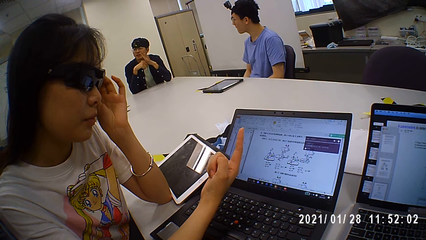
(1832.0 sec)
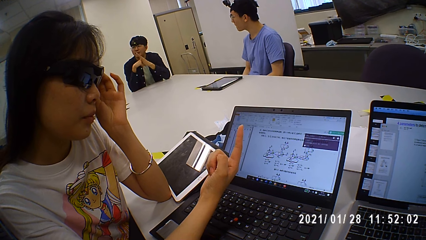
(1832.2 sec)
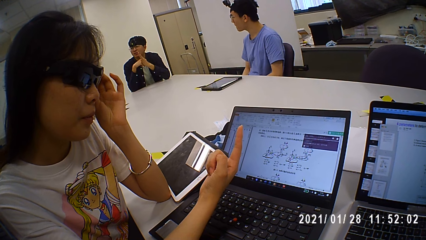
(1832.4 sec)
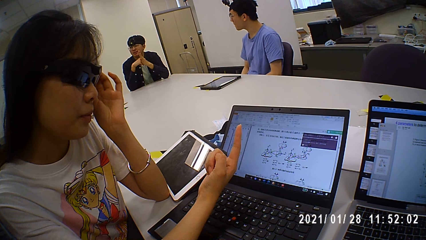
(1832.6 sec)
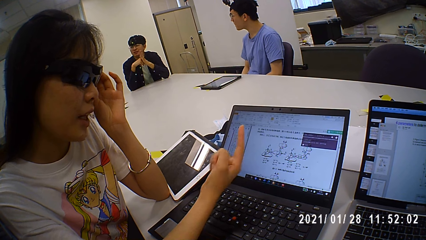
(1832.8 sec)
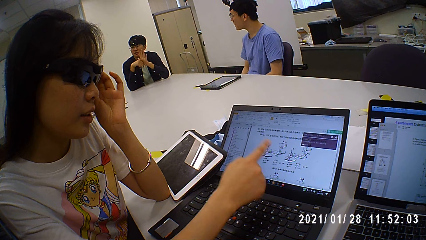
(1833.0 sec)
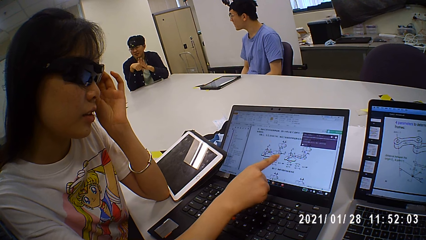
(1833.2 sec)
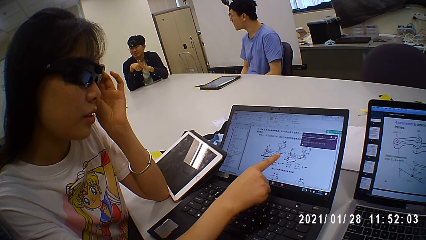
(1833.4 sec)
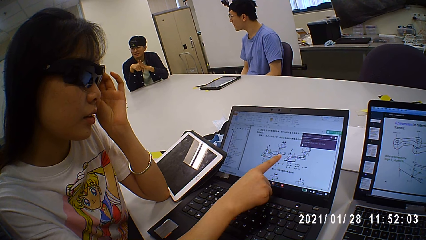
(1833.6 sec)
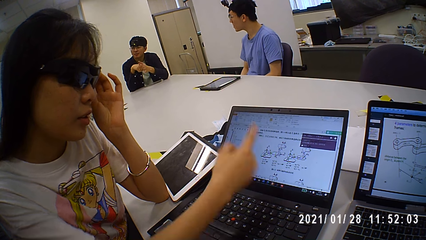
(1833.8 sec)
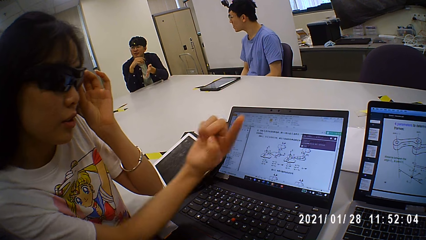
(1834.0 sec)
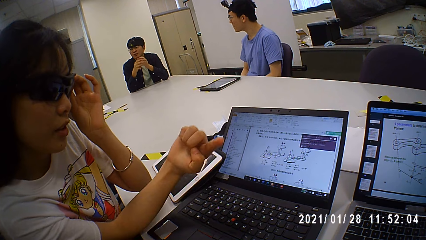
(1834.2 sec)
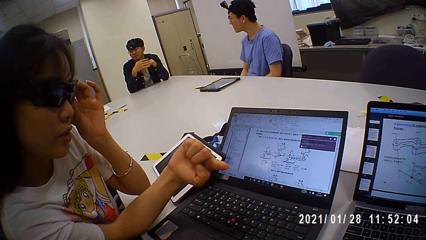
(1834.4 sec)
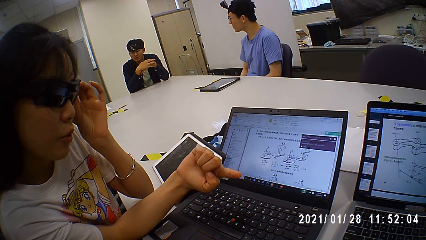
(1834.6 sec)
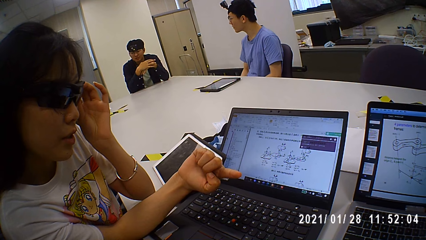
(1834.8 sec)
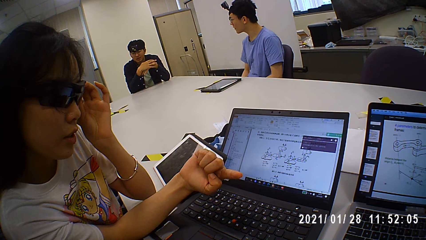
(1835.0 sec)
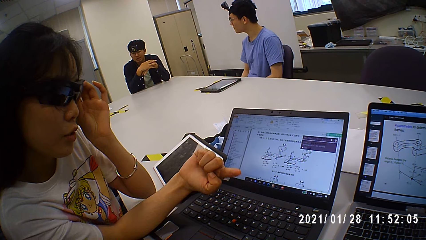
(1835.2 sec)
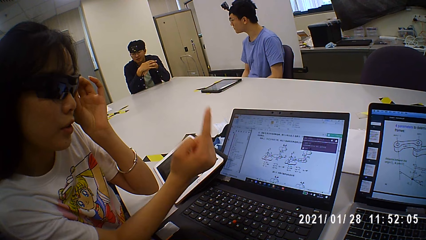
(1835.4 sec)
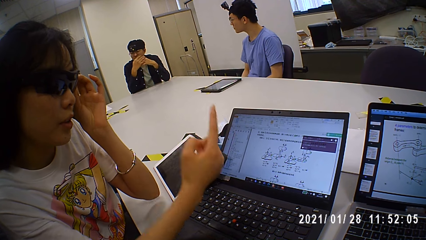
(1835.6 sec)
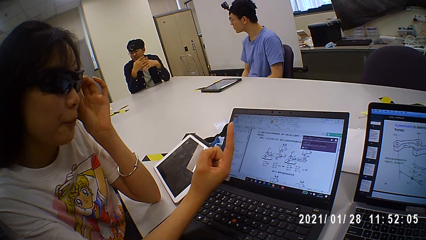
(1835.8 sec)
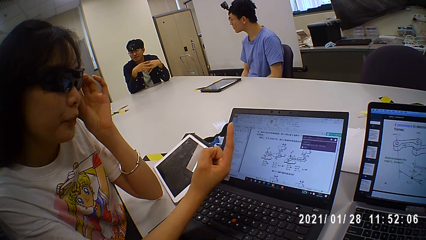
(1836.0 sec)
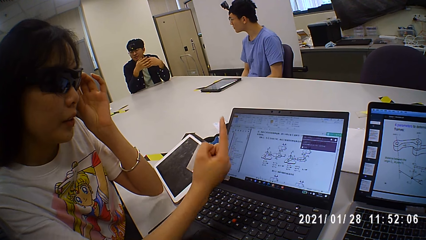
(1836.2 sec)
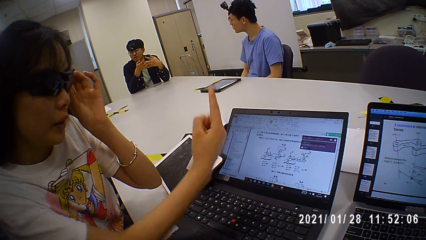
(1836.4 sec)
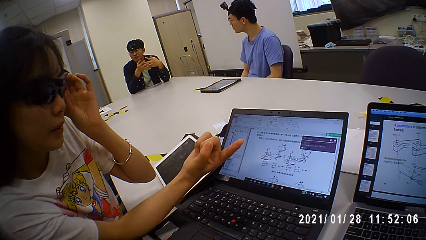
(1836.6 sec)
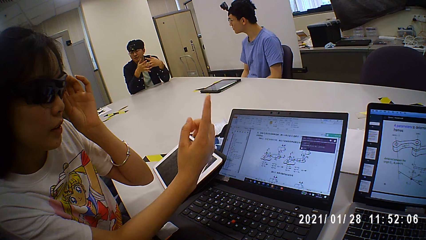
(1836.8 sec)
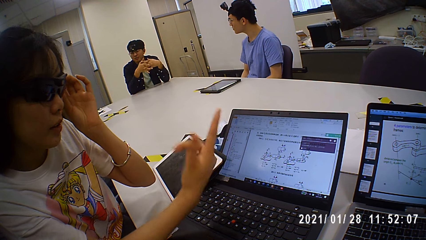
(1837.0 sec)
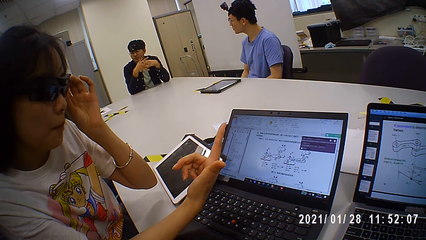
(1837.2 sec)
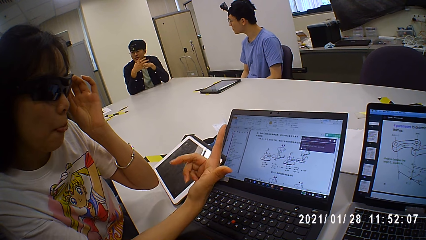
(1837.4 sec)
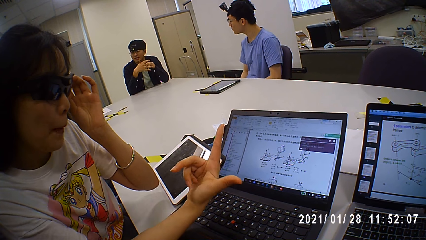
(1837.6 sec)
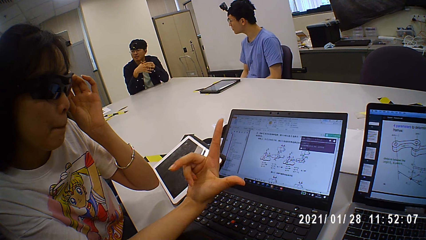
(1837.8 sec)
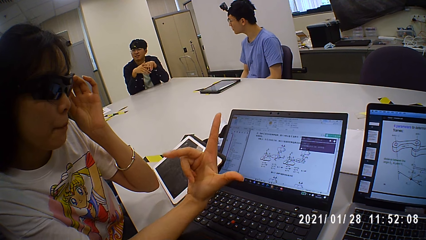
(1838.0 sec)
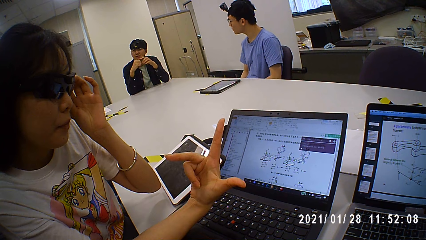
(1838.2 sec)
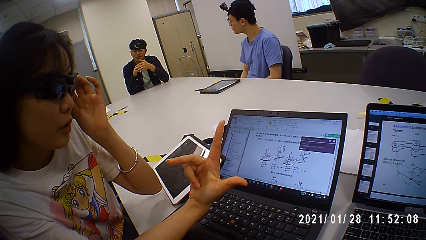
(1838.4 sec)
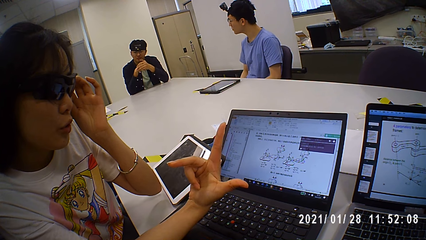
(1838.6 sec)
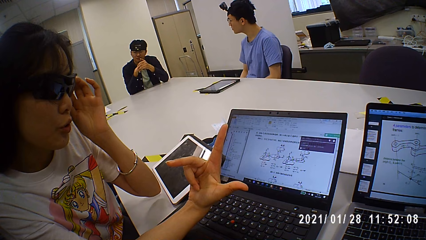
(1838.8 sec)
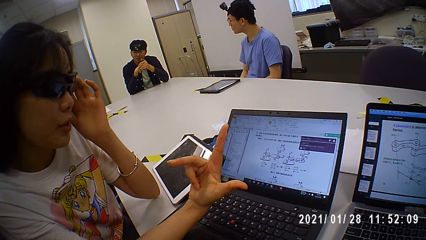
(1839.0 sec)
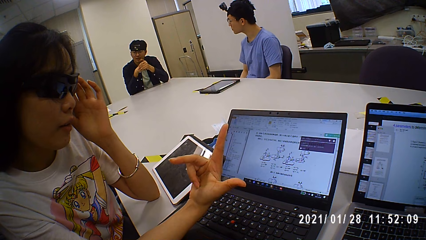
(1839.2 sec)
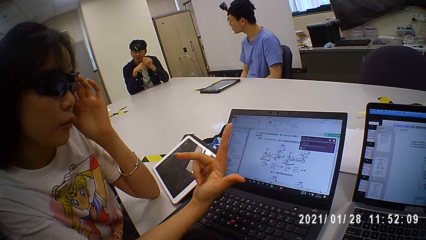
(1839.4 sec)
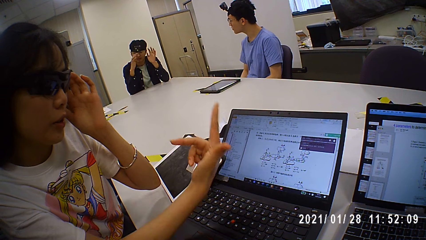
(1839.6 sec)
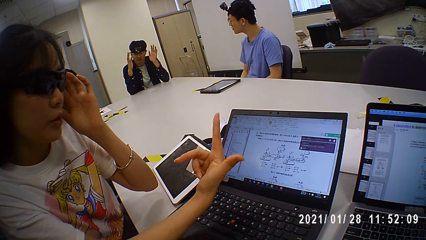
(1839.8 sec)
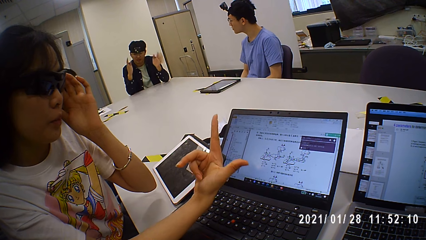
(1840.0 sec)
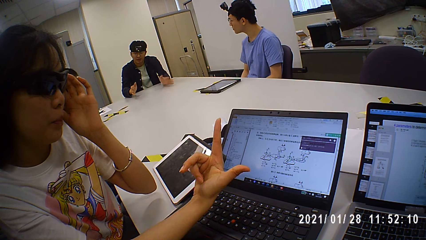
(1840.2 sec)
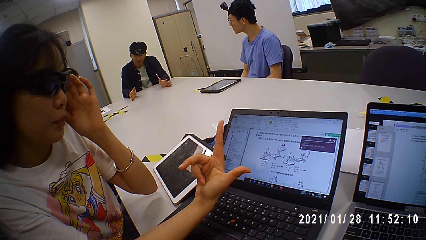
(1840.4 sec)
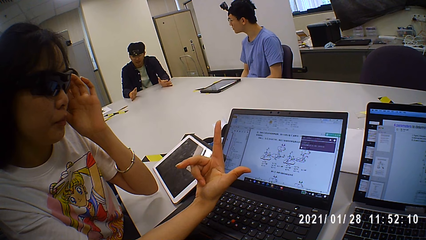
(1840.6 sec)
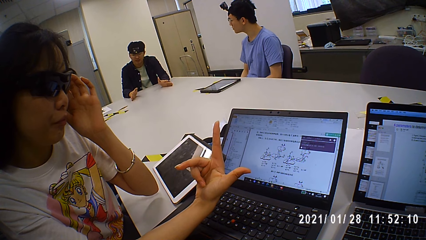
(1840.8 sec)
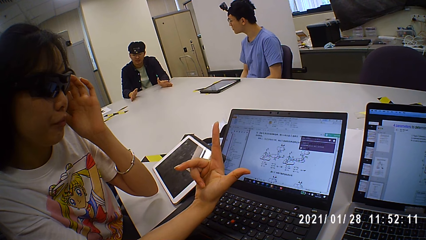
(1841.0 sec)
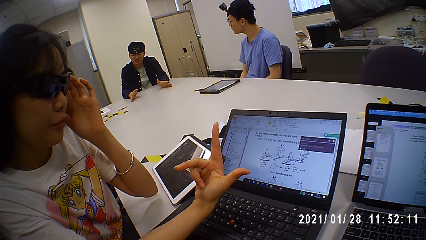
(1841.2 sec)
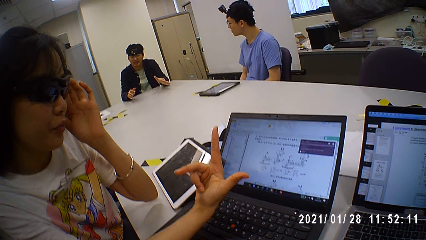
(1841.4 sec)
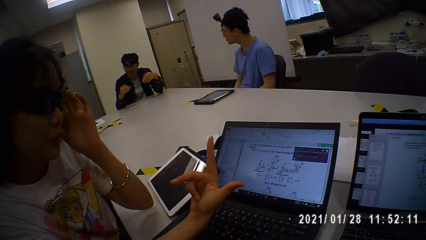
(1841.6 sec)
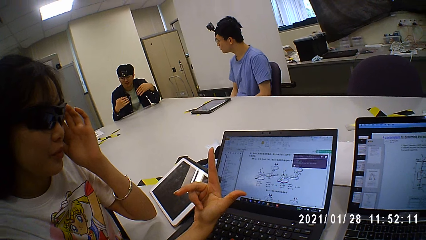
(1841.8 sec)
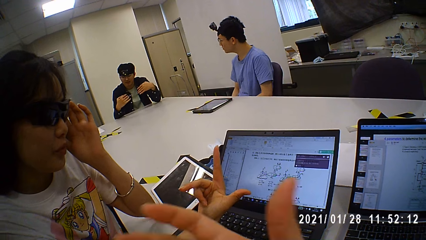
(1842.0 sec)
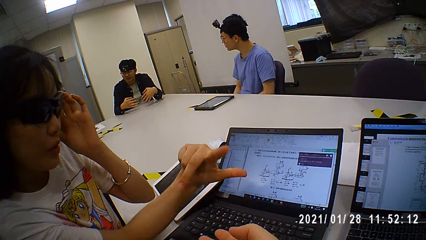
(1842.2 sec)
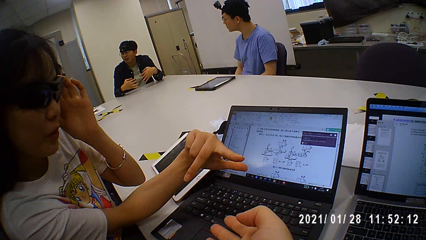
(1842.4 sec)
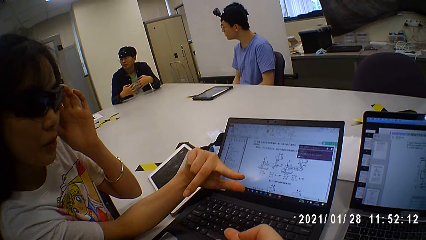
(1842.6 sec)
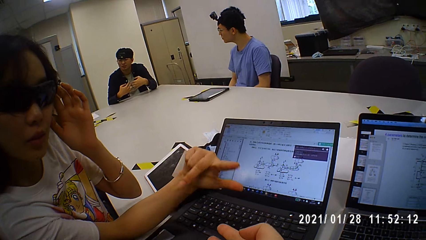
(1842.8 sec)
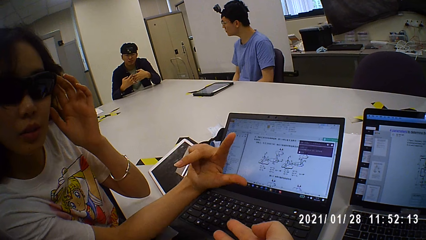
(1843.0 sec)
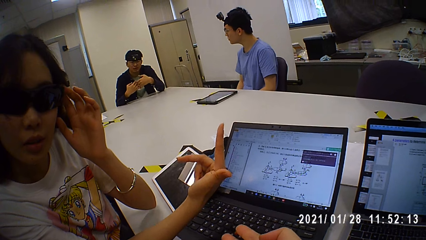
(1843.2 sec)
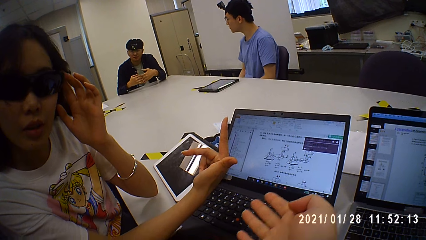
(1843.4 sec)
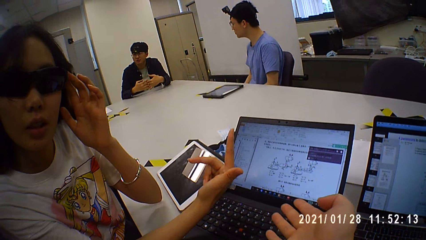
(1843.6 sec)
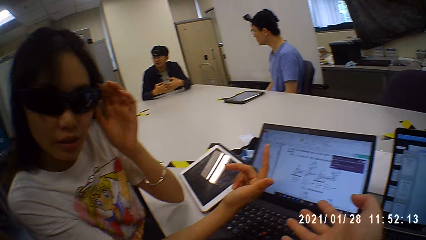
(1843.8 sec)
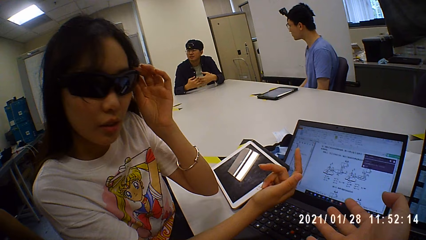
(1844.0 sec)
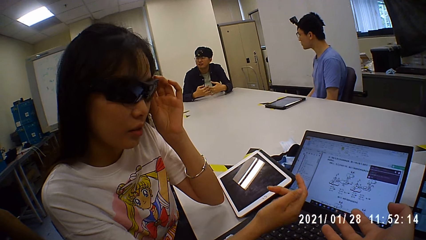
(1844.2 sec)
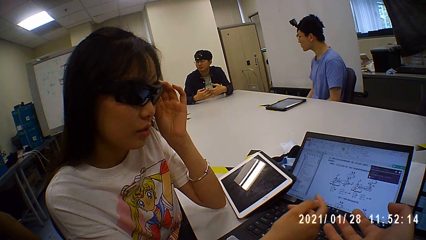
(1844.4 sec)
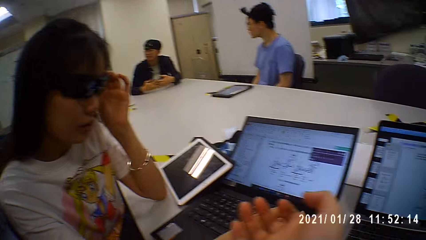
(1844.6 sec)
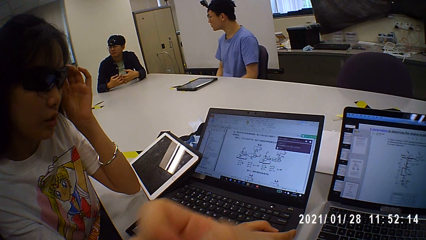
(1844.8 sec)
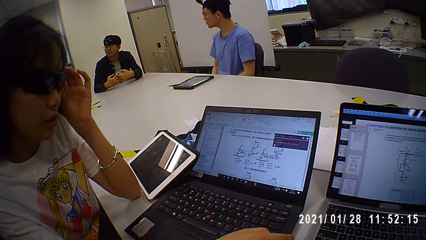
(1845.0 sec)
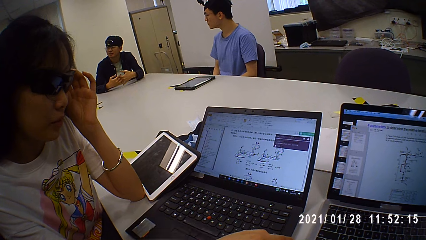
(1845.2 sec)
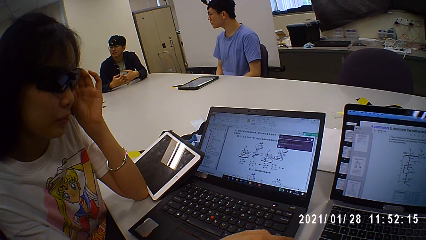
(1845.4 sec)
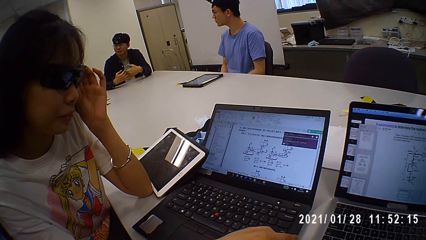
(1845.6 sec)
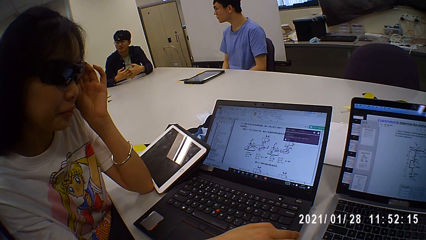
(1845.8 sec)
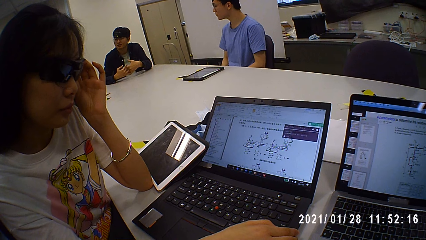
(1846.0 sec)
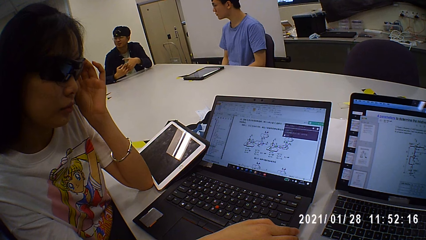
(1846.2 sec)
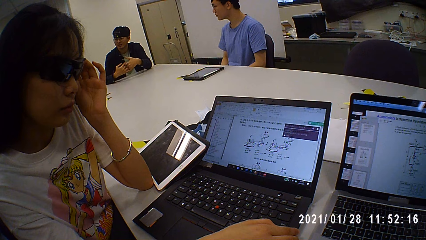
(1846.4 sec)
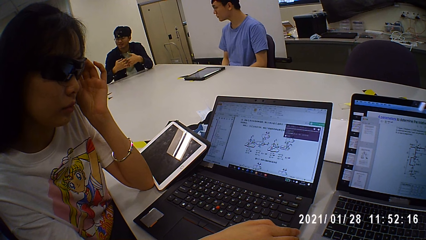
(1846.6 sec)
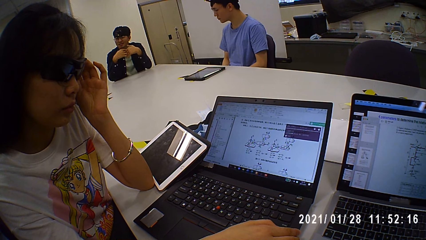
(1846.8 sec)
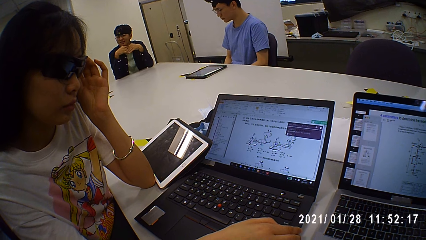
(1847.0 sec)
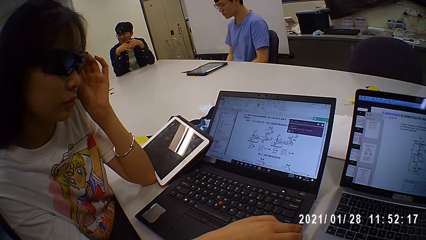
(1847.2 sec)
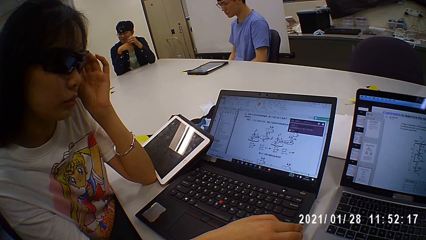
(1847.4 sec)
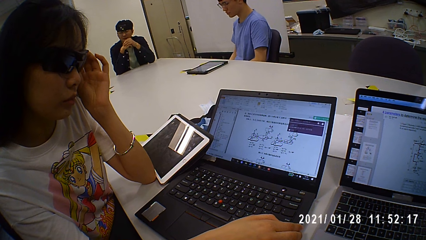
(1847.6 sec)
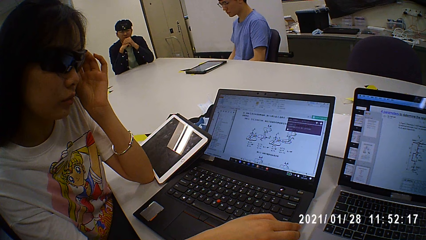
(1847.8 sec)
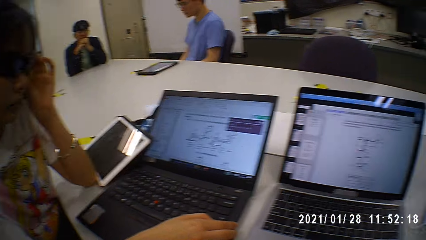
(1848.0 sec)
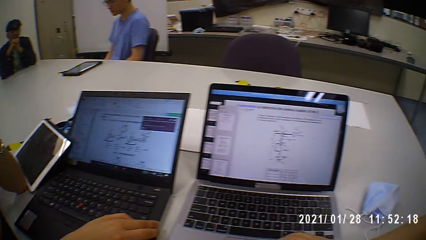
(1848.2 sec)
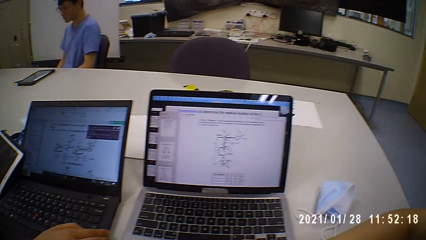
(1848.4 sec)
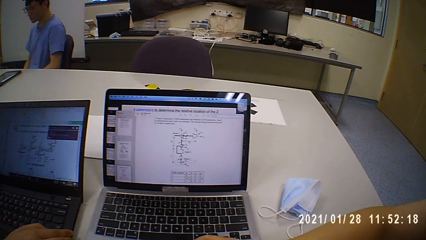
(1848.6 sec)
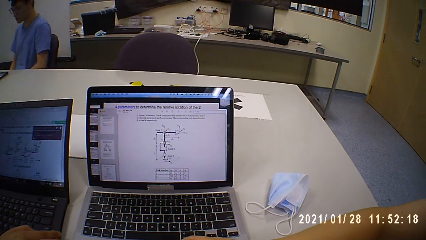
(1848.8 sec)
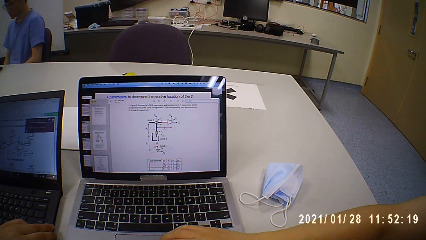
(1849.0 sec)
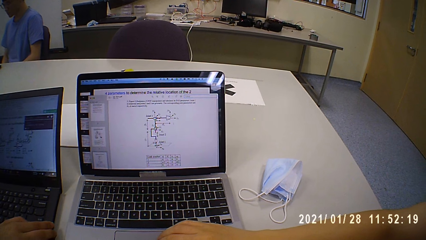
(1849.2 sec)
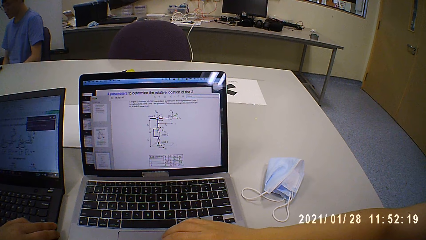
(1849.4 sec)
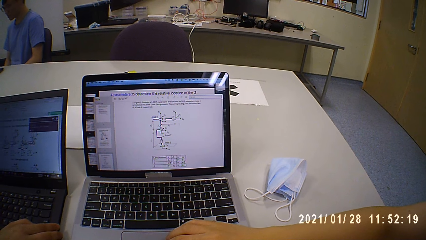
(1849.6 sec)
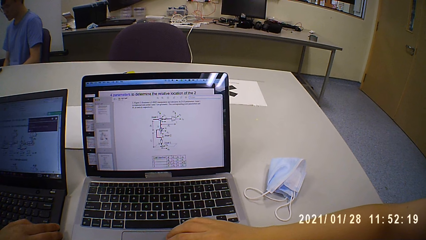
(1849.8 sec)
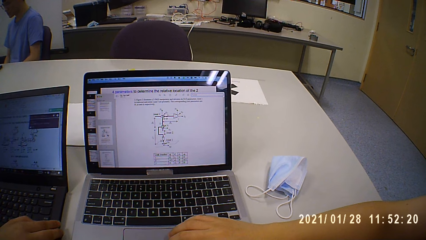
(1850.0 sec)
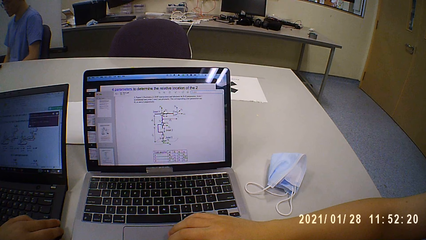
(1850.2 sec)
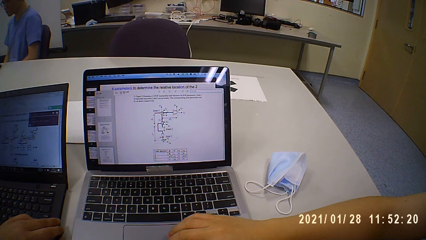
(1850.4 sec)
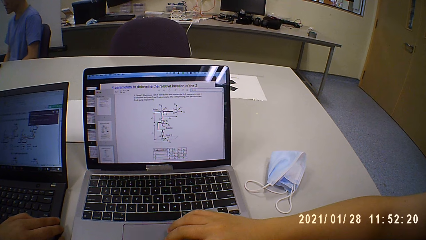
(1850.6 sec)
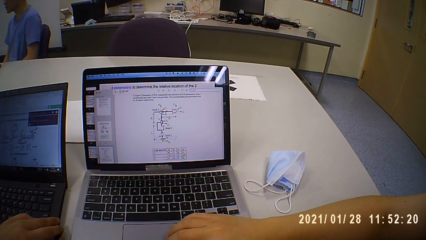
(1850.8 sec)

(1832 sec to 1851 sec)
The woman points at the laptop. The woman sways a finger. The woman talks to the camera wearer. The camera wearer talks to the woman repeatedly. They lift fingers. The woman talks to the camera wearer. The camera wearer talks to the woman and looks at the laptop. They look at the laptop again. A man touches the laptop touchpad and talks to the camera wearer.
